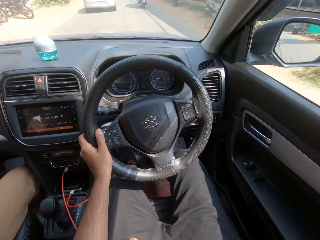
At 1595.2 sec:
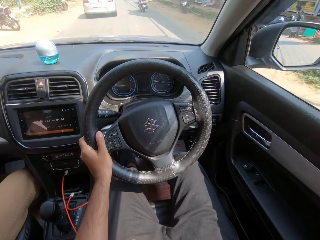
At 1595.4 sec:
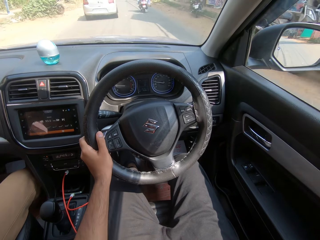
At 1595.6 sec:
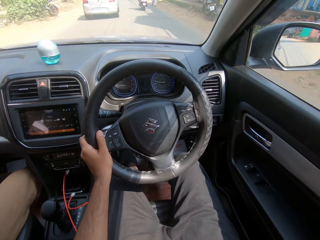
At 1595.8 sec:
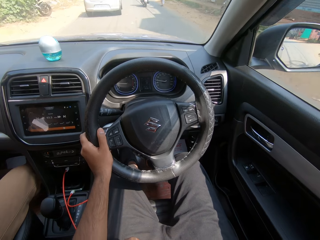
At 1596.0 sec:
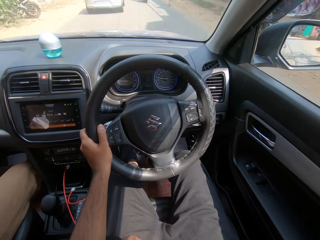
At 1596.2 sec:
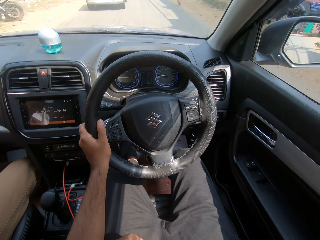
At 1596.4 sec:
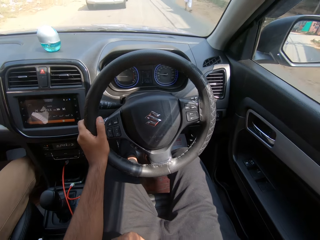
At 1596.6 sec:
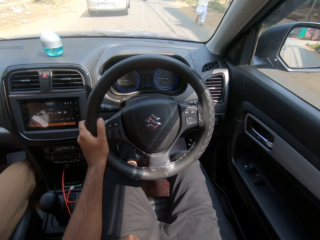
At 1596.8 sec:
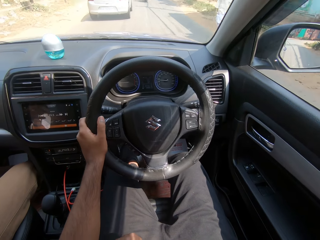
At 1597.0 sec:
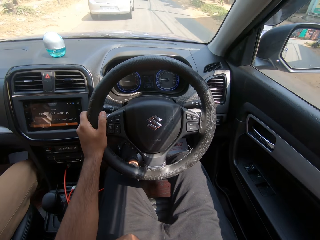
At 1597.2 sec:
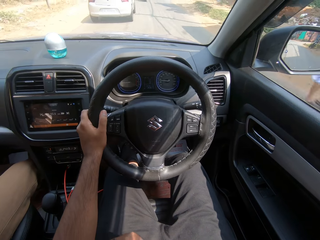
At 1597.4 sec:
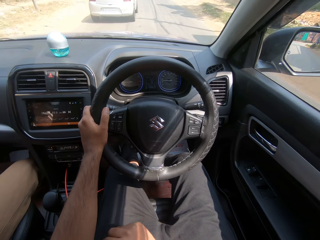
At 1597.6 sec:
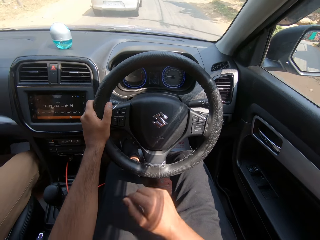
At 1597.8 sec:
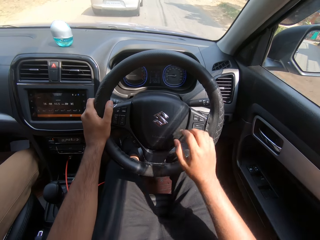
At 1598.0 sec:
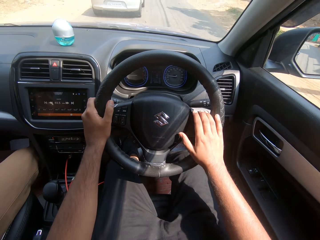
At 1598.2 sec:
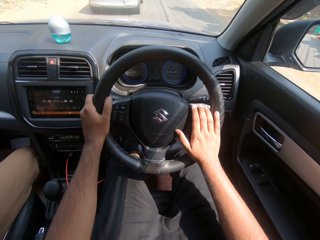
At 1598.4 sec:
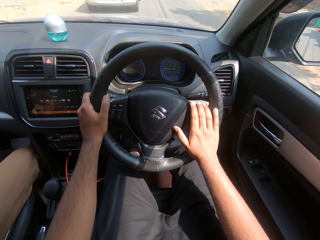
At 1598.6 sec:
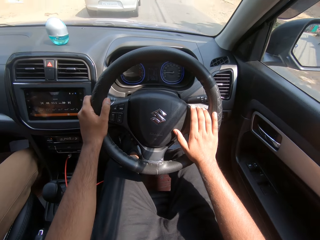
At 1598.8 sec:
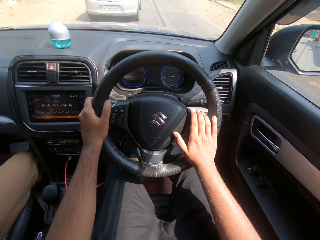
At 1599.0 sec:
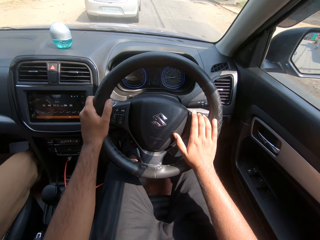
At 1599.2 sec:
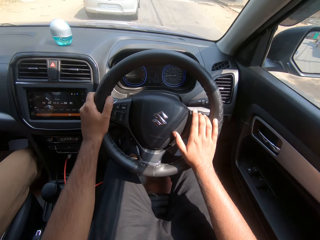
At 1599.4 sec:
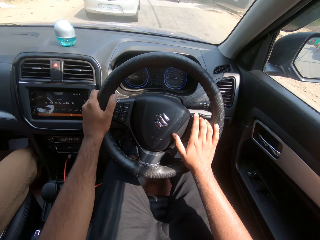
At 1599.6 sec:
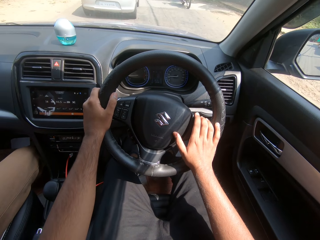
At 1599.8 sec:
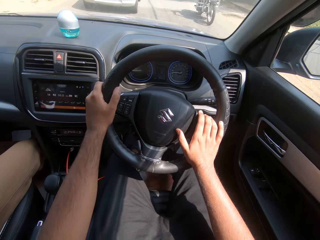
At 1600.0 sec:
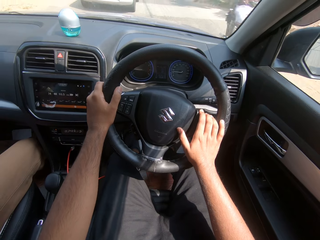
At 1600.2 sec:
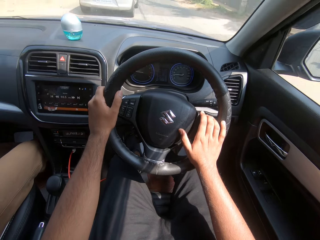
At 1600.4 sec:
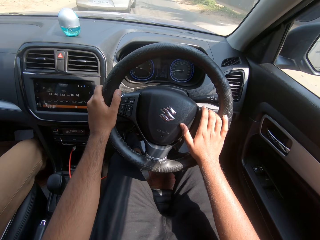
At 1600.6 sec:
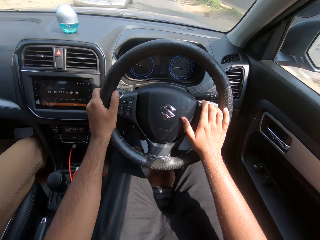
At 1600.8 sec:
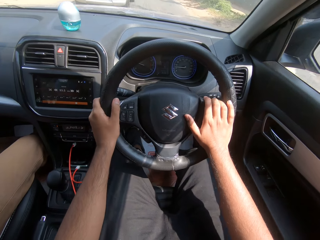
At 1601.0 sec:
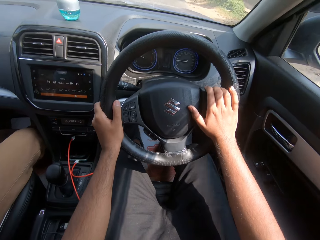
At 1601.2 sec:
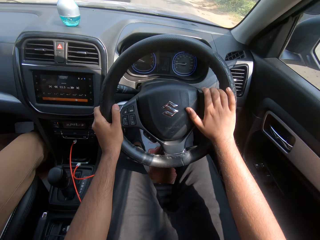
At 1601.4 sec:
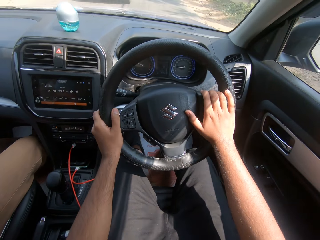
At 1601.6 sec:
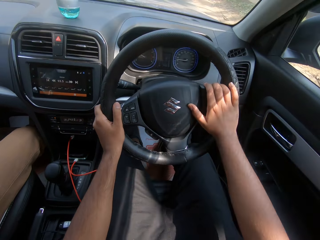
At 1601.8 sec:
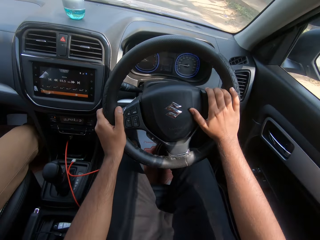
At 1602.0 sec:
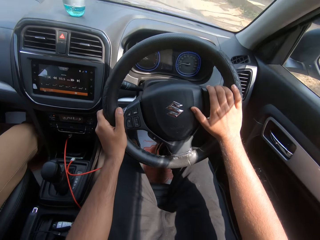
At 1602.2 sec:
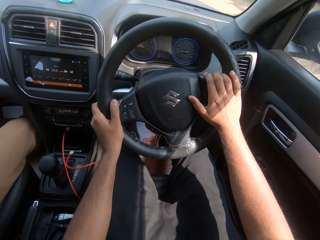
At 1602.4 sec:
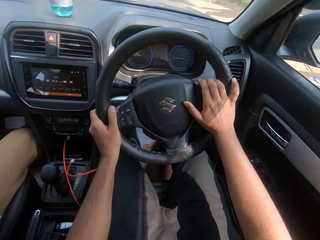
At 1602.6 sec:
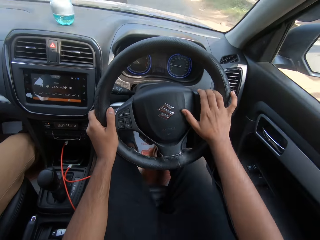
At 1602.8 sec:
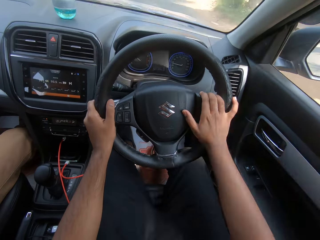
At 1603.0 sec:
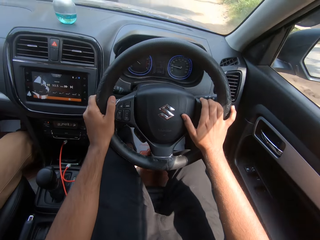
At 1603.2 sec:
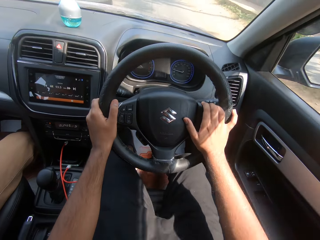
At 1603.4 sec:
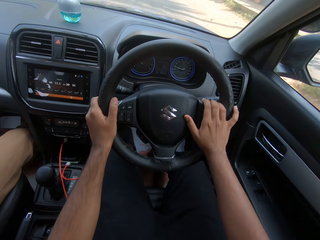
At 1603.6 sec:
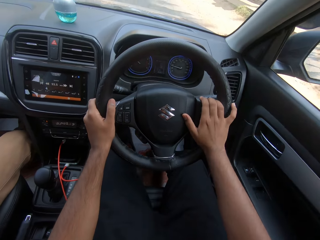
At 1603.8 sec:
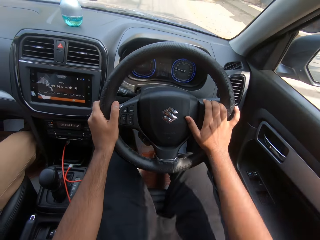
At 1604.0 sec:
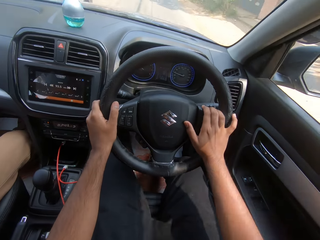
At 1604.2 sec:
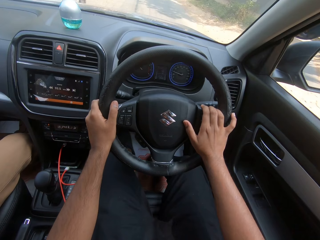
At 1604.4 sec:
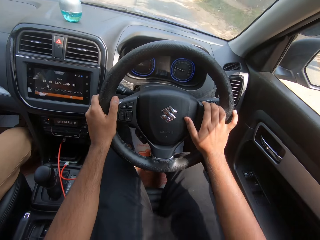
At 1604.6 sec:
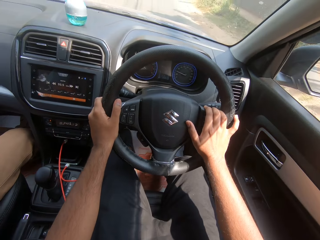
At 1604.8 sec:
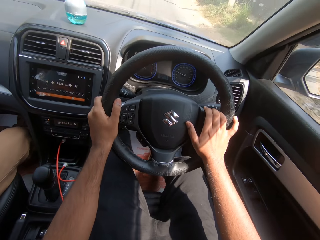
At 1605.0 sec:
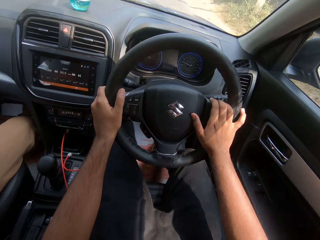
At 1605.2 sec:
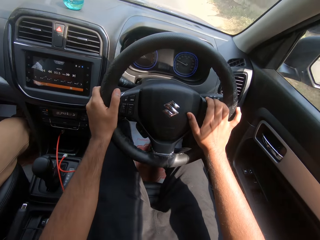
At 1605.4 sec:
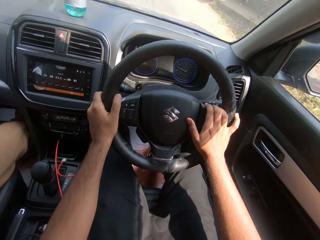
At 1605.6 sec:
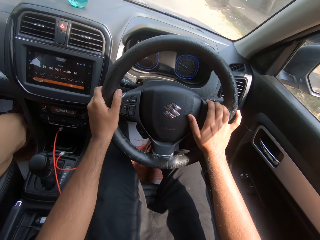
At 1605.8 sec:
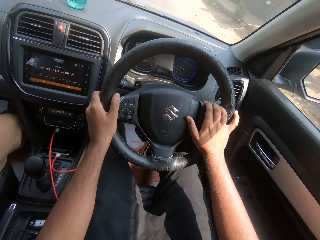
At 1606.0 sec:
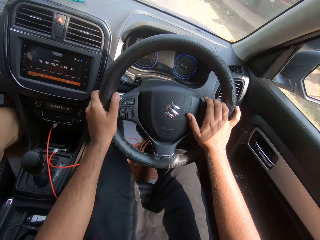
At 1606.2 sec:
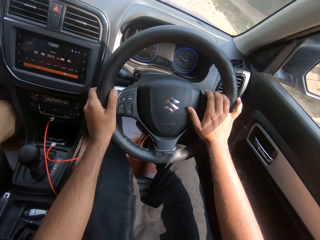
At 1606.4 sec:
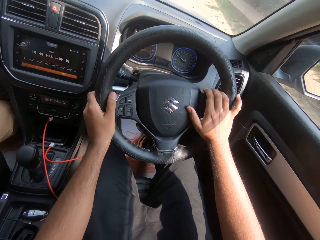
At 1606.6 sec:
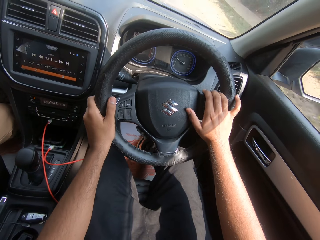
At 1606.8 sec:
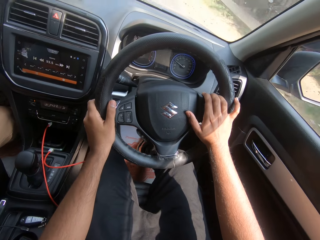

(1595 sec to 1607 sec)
The camera wearer holds the steering wheel with both hands. A silver colored motorcycle drives past them.

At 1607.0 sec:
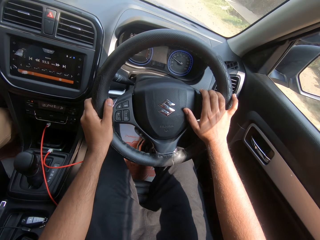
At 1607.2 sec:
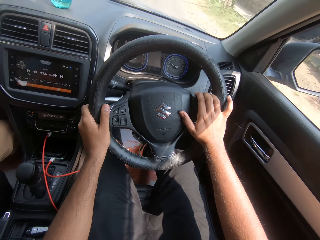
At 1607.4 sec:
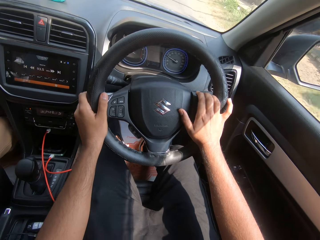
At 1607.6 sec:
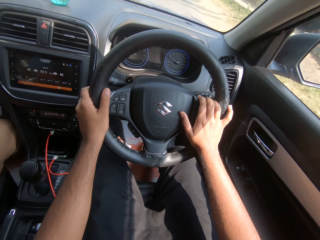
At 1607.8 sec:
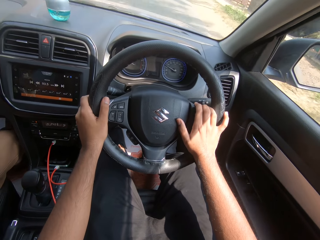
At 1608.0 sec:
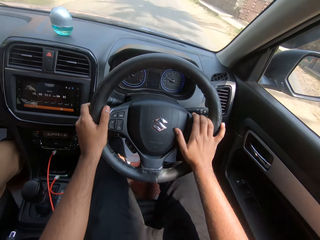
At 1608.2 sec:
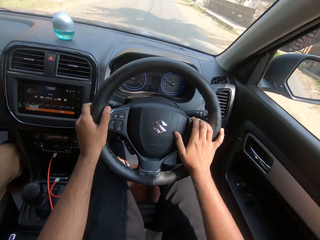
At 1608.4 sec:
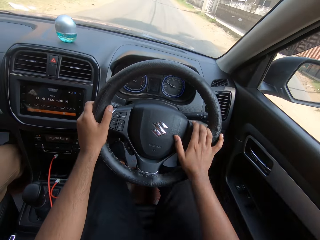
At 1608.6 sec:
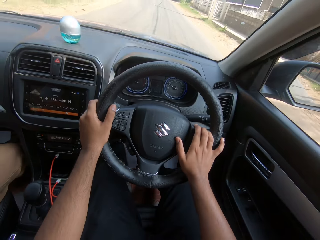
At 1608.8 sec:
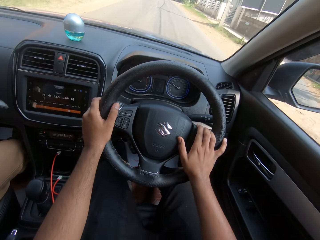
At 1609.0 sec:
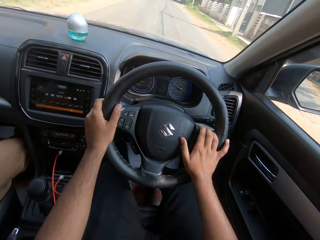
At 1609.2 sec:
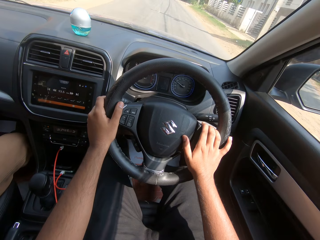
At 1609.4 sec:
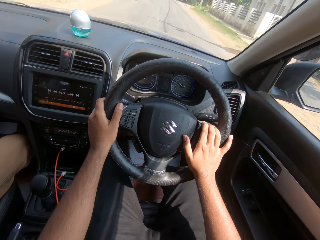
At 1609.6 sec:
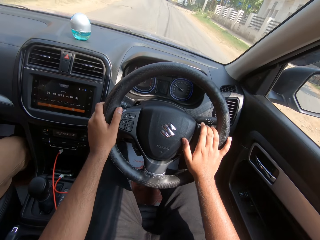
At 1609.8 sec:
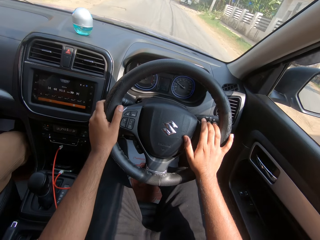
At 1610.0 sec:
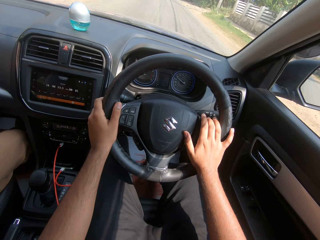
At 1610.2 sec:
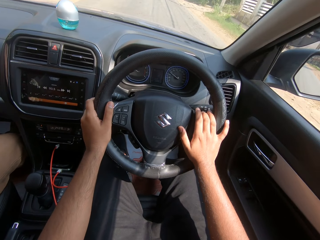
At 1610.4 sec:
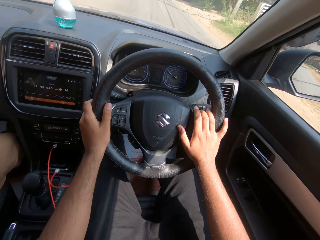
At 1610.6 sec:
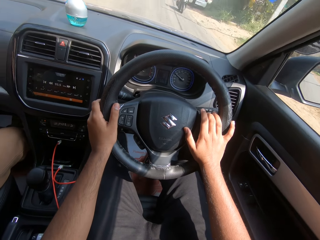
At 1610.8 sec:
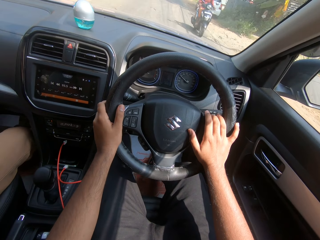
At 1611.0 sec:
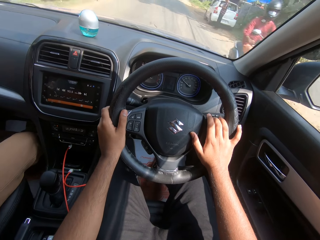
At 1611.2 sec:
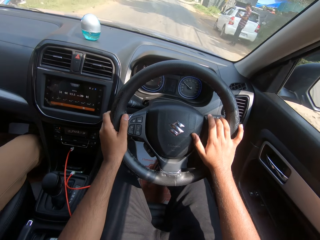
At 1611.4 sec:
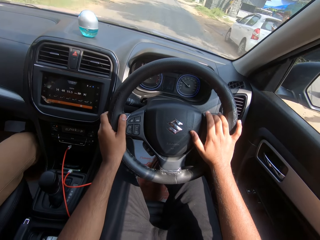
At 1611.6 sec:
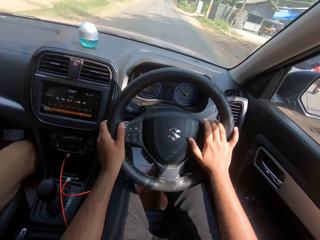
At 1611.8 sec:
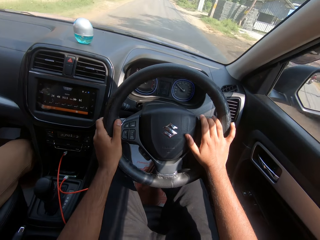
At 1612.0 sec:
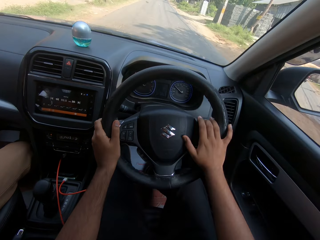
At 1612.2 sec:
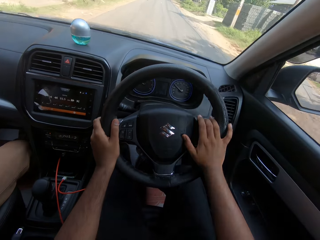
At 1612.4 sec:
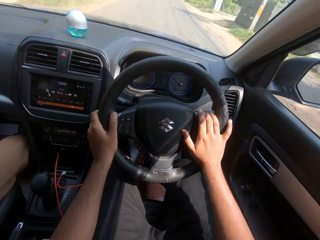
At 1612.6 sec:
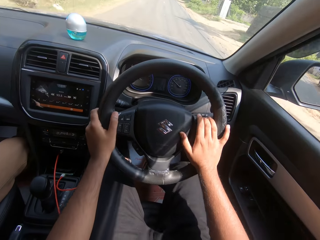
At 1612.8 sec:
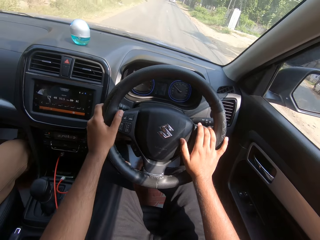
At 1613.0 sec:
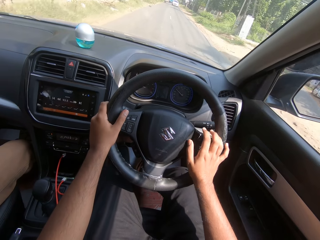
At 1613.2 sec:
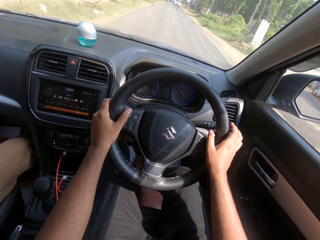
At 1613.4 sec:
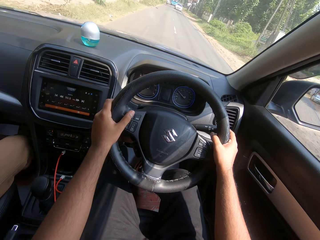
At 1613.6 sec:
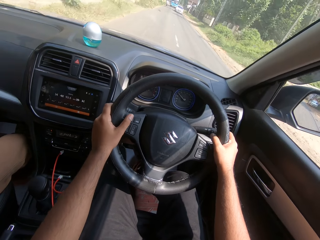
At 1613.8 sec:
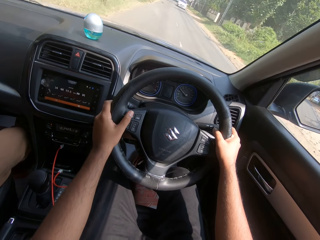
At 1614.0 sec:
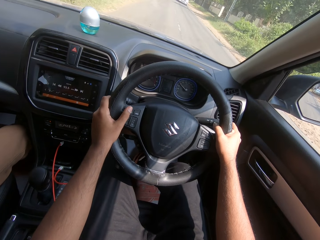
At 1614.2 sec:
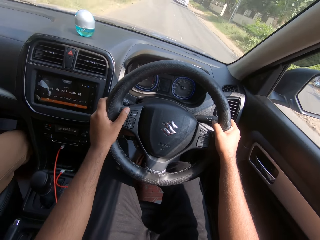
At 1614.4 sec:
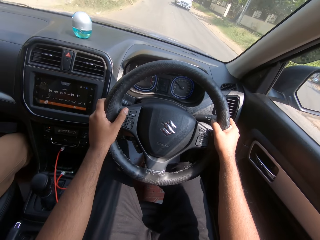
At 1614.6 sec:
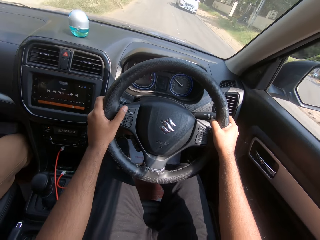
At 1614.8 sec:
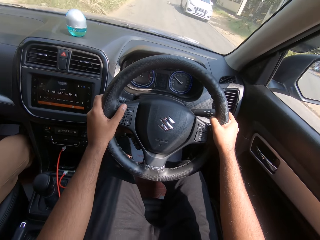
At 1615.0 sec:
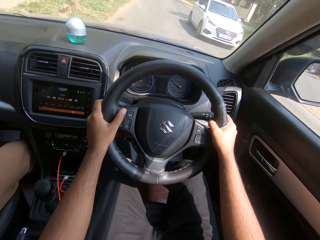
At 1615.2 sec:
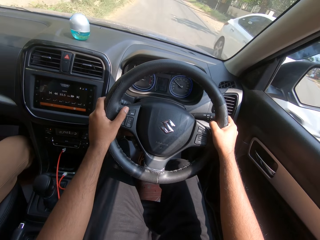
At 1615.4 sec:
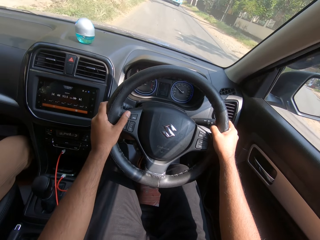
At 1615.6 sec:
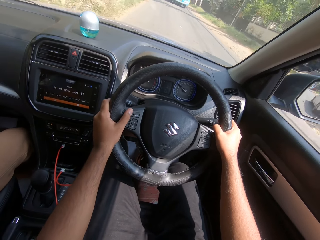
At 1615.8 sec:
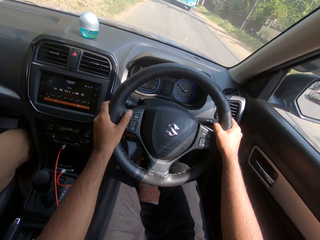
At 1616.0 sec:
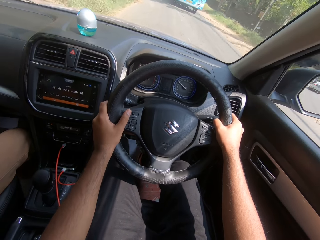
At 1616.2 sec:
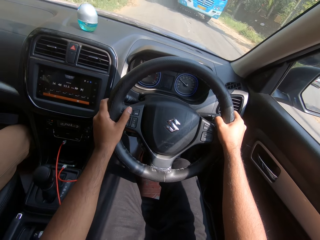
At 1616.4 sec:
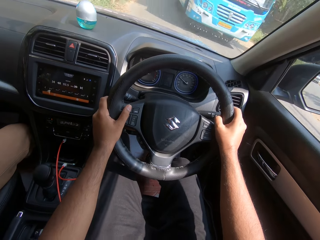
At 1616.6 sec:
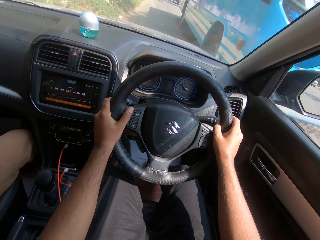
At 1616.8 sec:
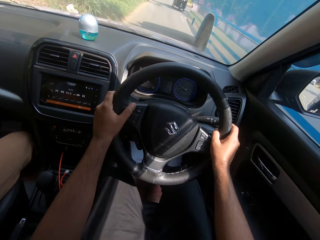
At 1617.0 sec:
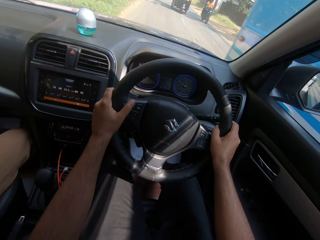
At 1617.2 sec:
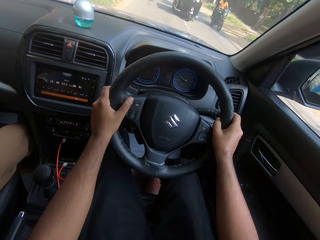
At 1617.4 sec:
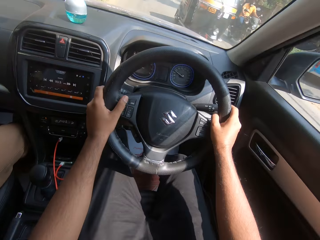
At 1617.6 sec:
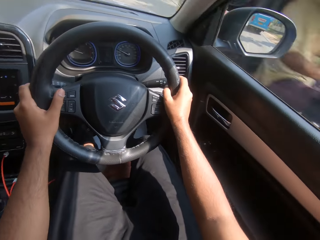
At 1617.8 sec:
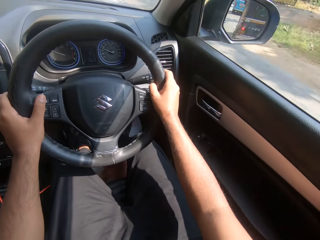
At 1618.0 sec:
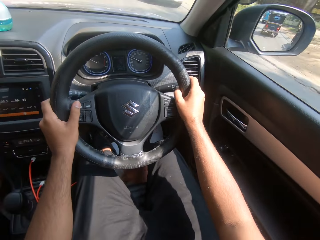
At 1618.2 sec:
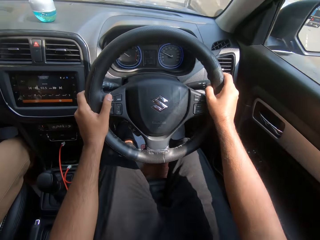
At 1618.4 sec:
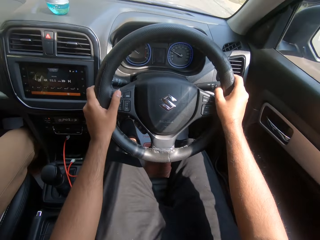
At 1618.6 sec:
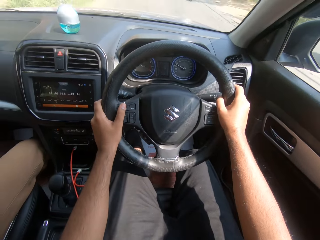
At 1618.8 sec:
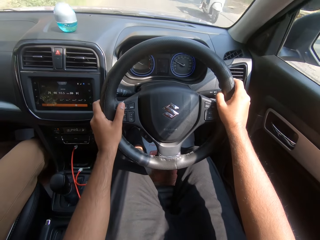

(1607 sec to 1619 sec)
A black colored motorcycle drives past the camera wearer. A white colored car drives past them. A blue colored bus drives past them. A black colored tricycle drives past them. A silver colored car drives past them. A man sits on the passenger seat.
